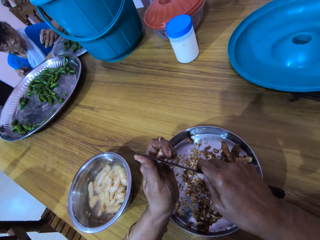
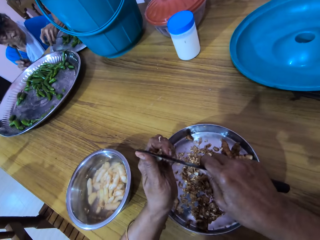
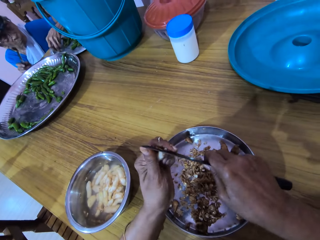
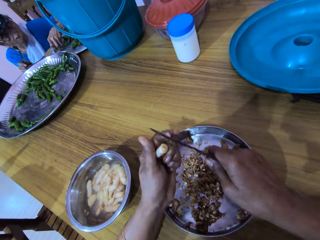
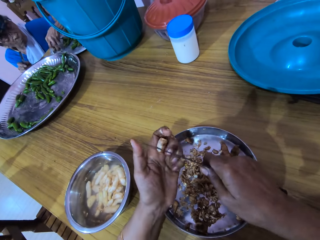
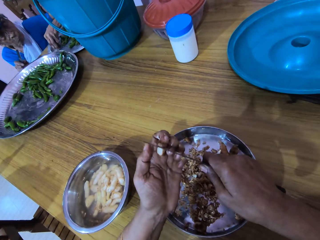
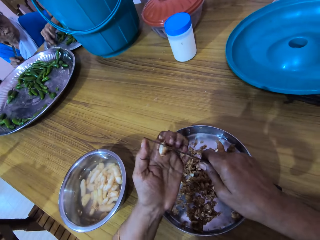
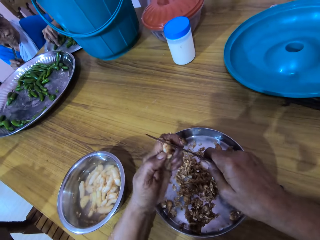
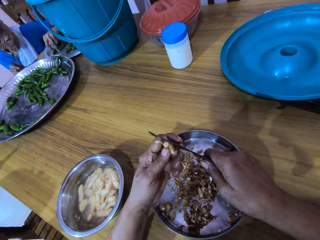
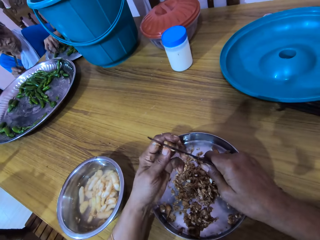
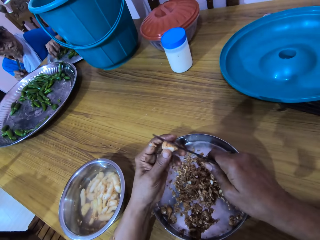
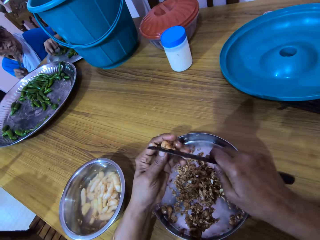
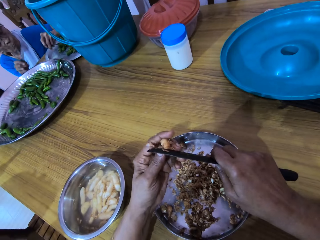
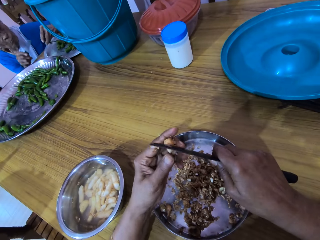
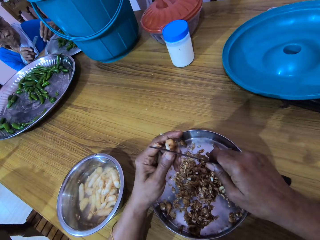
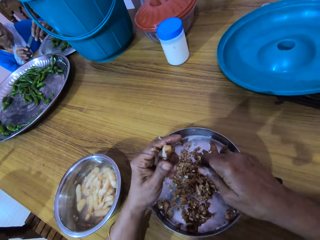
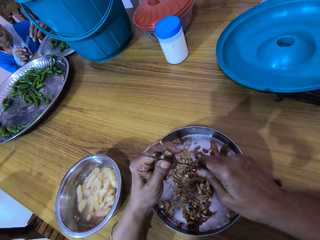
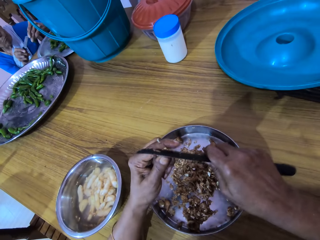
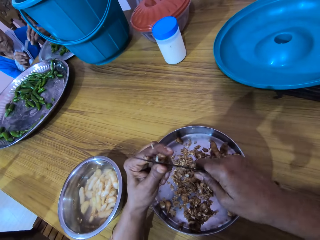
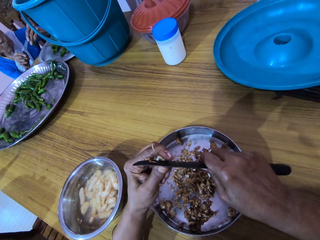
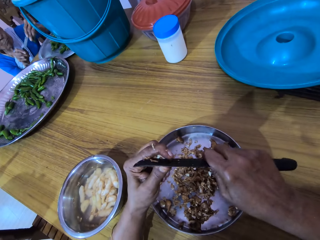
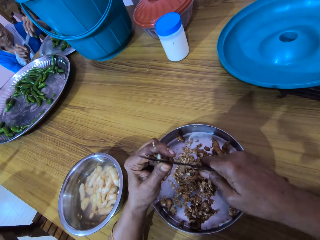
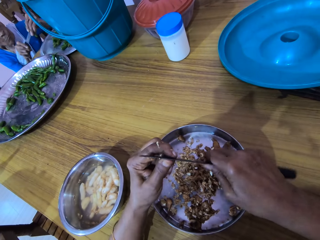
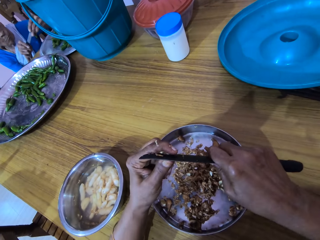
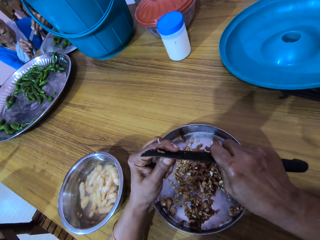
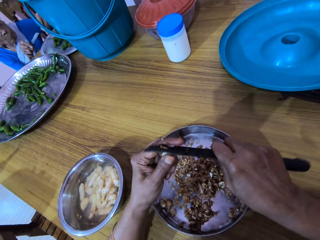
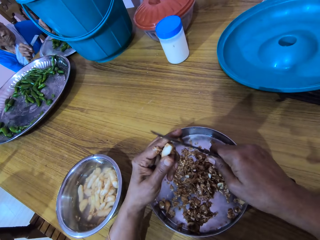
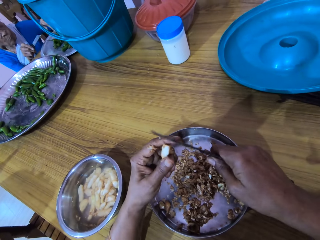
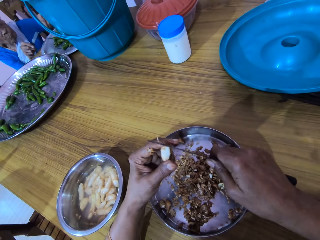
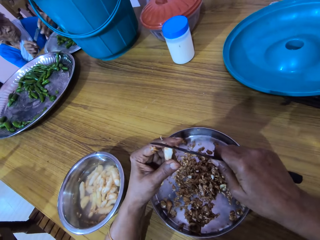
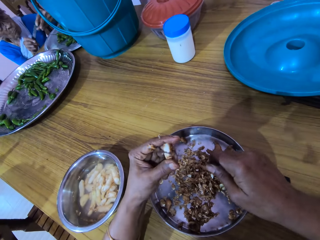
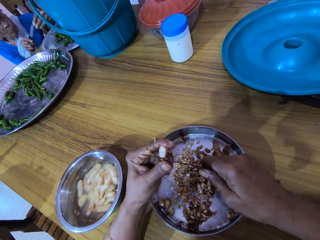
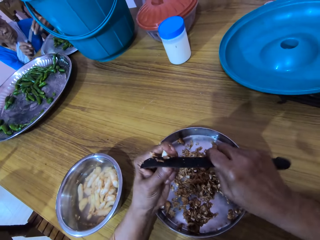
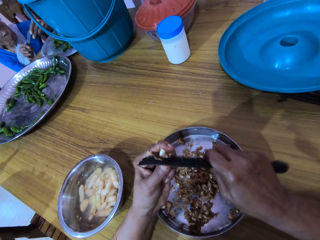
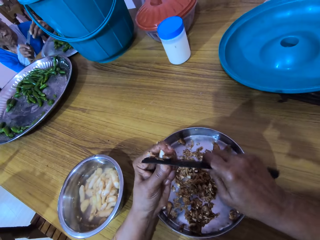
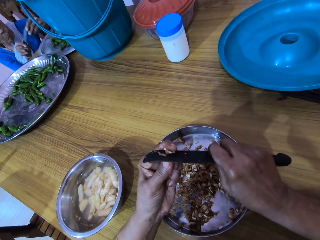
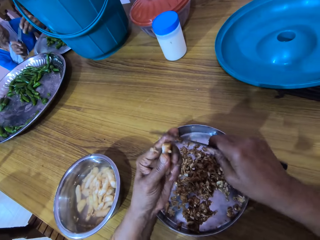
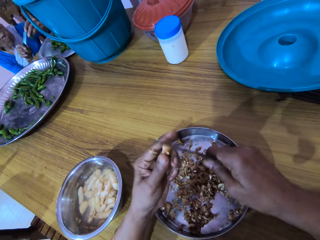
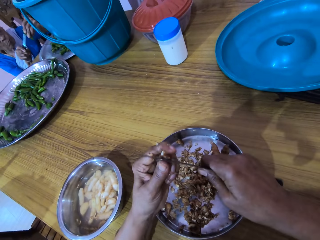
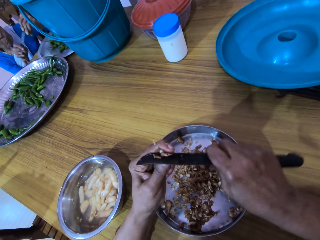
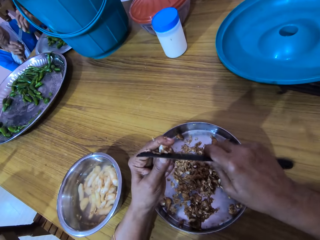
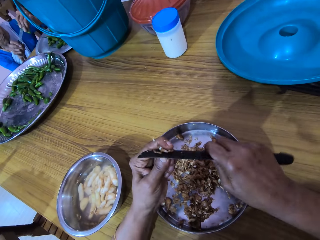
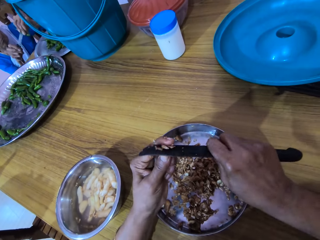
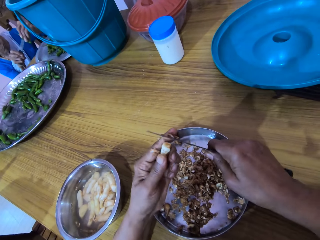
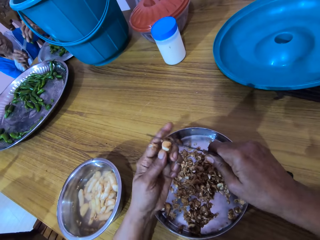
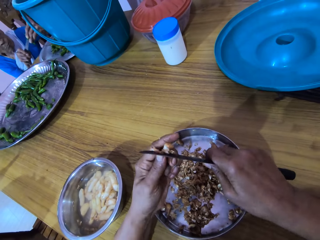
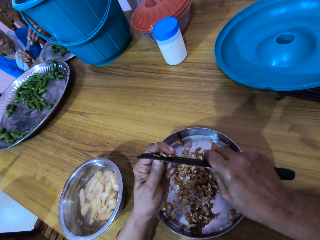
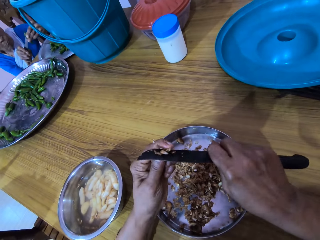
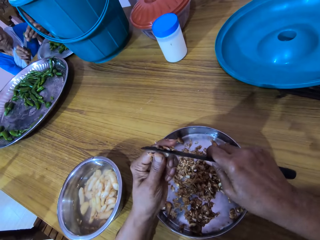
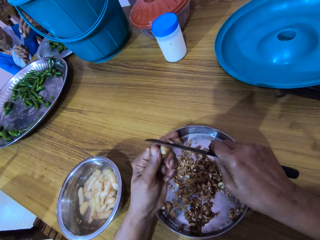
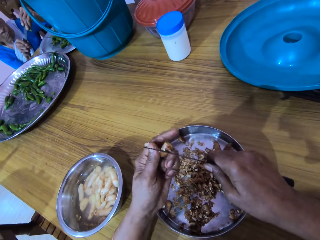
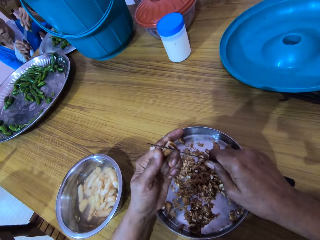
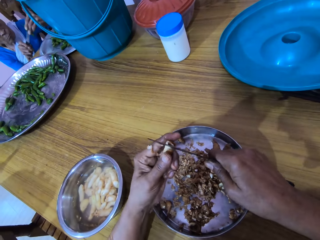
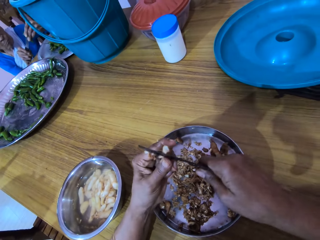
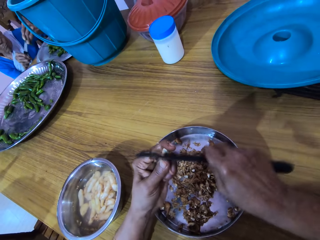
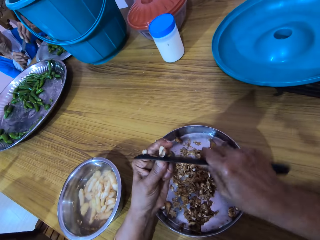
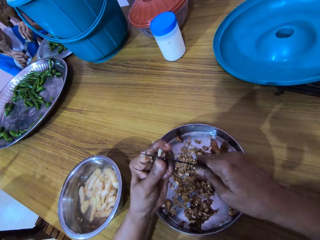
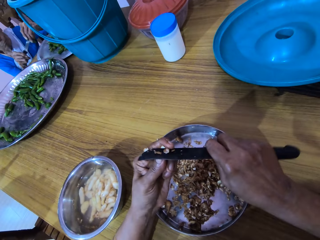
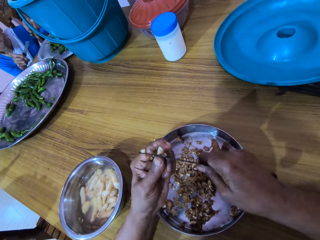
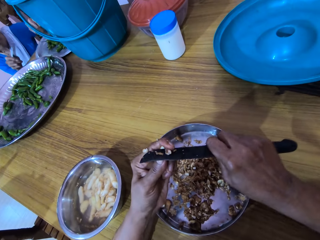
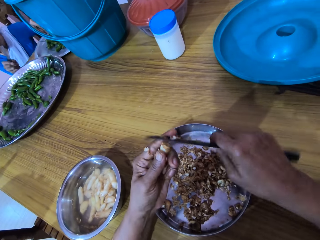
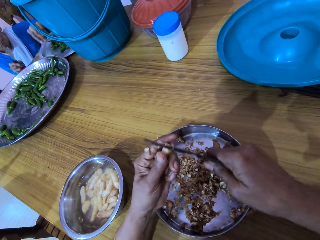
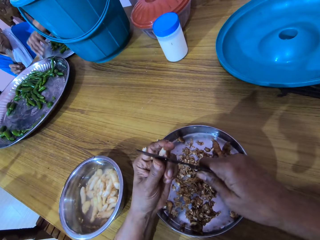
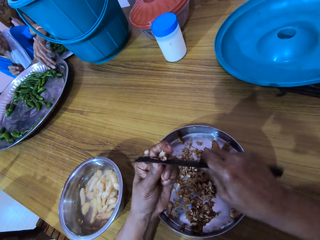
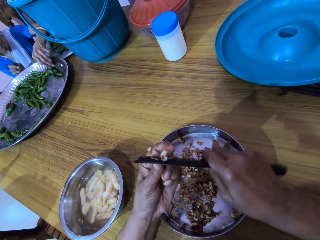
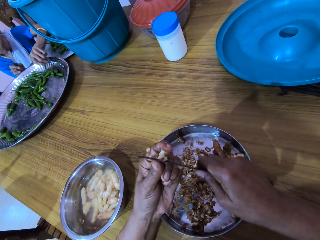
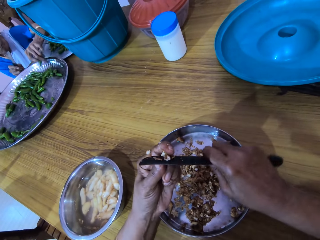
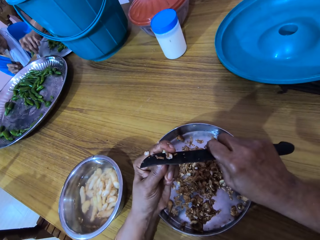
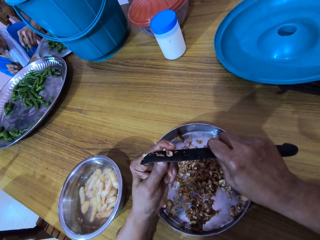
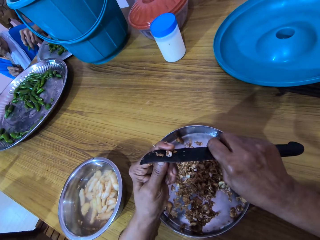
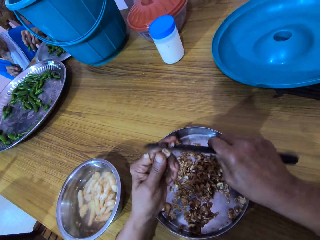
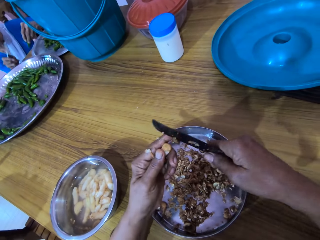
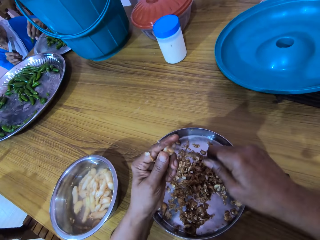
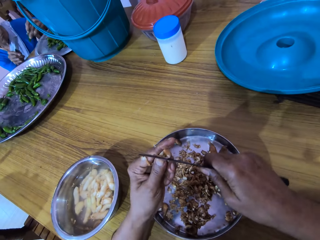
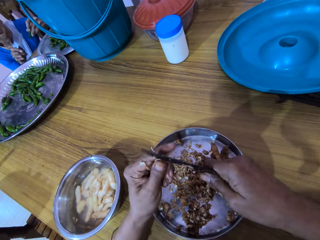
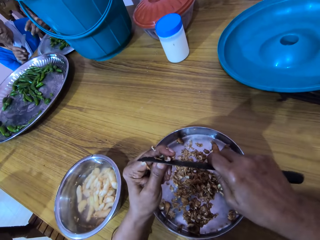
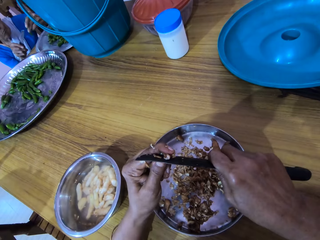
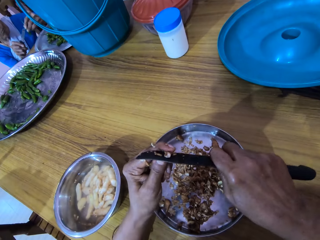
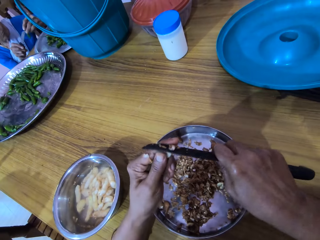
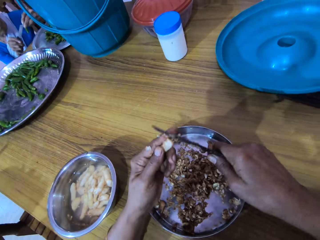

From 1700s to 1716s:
The woman drops the green pepper in her left hand on the tray on the table. The woman picks the green pepper from the tray on the table with her left hand. The woman cuts the green pepper in her left hand with the knife in her right hand. The woman drops the green pepper in her left hand in the tray on the table. The woman cuts the green pepper in her left hand with the knife in her right hand. The woman drops the green pepper in her left hand in the tray on the table. The woman picks a green pepper from the tray on the table with her left hand. The woman cuts the green pepper in her left hand with the knife in her right hand.

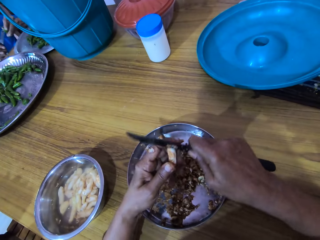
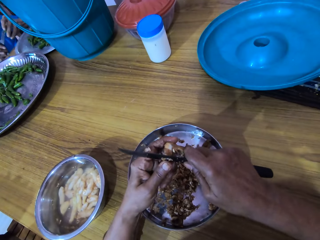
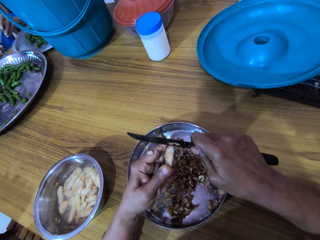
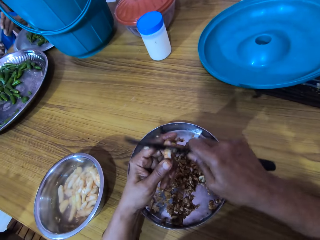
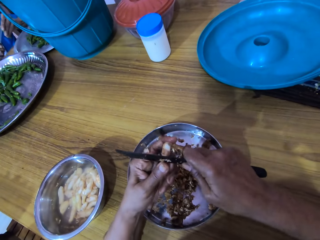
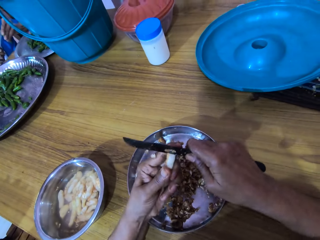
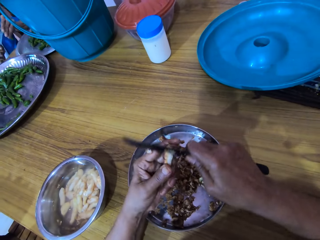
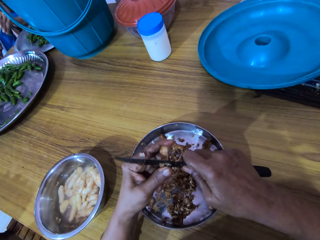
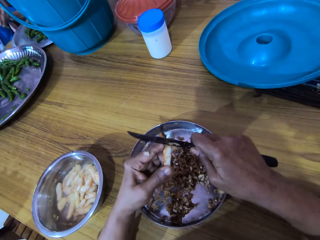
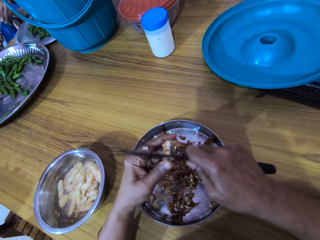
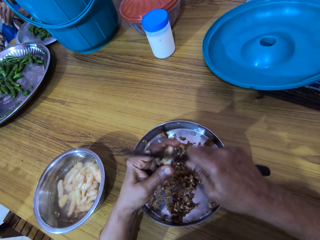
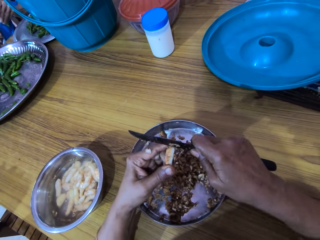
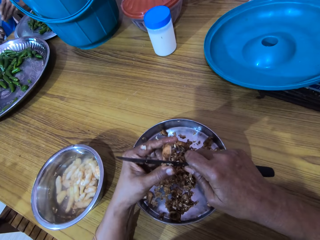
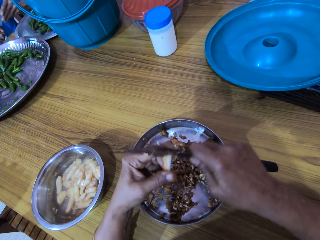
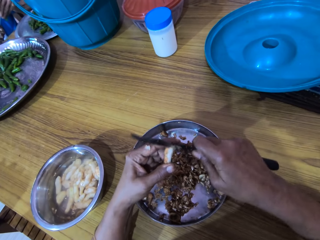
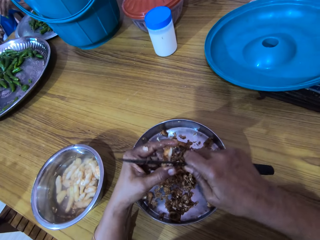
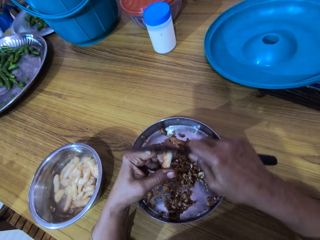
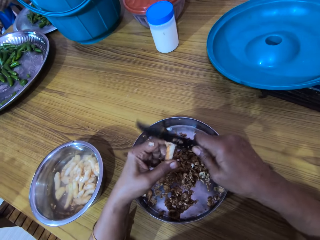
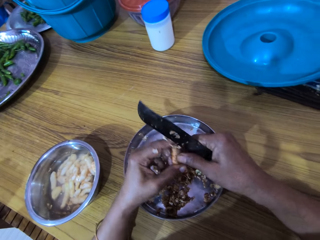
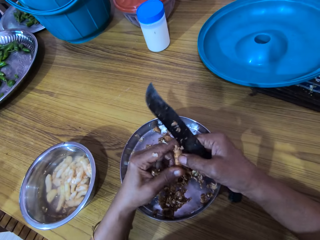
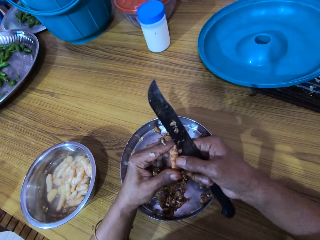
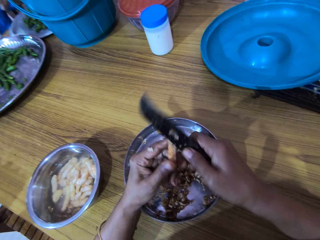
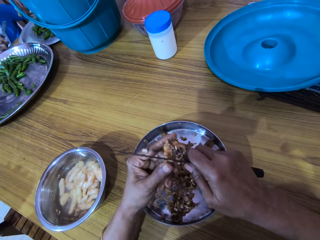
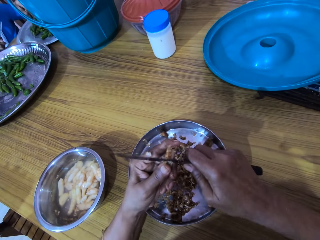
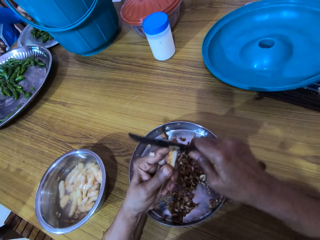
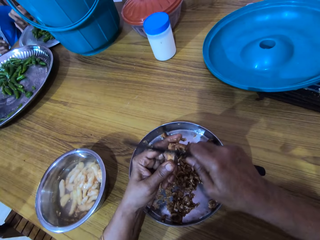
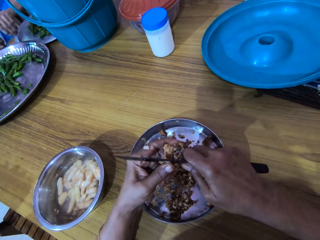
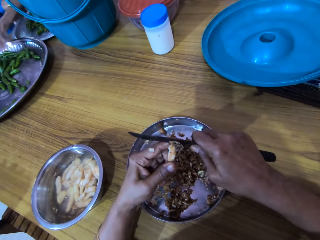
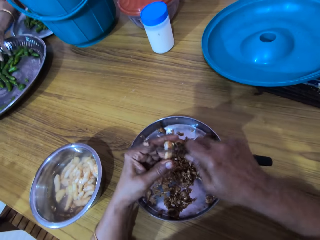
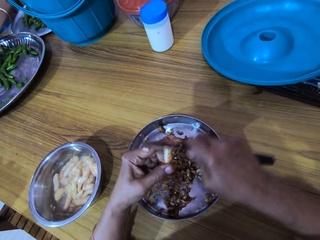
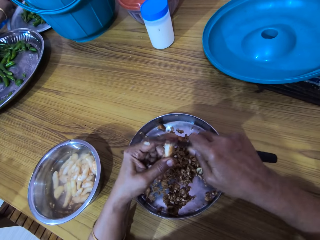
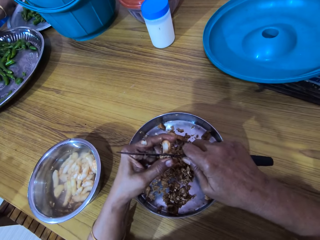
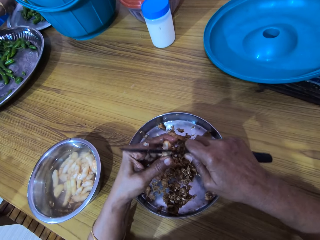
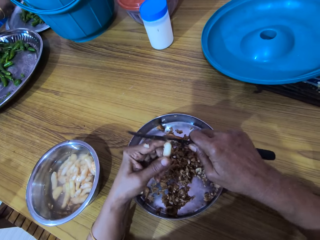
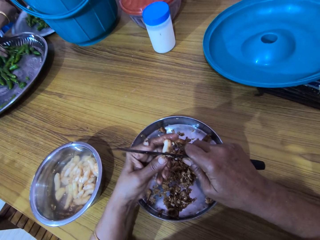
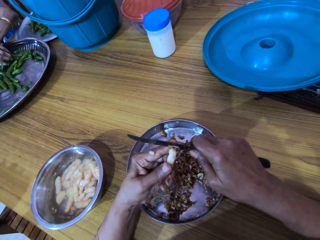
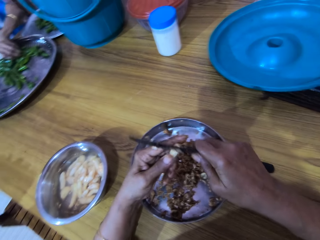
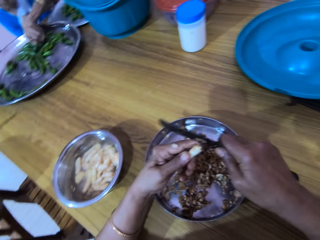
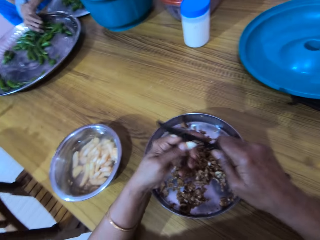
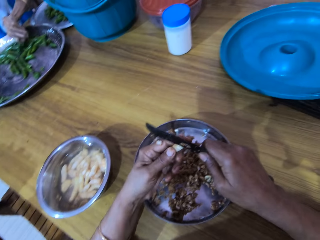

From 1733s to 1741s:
The woman cuts the green pepper in her left hand with the knife in her right hand. The woman drops the green pepper in her left hand in the tray on the table. The woman picks green peppers from the tray on the table with her left hand.
